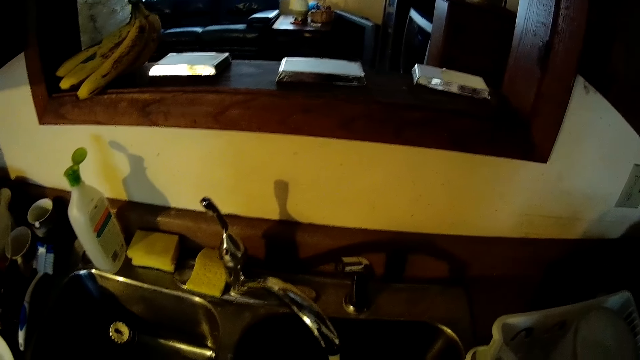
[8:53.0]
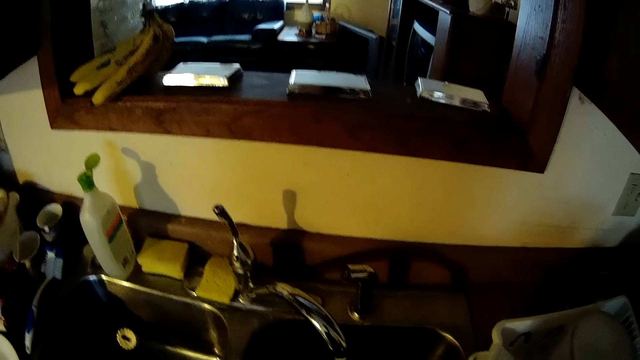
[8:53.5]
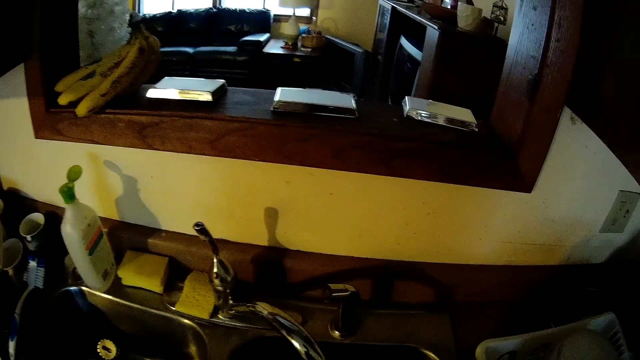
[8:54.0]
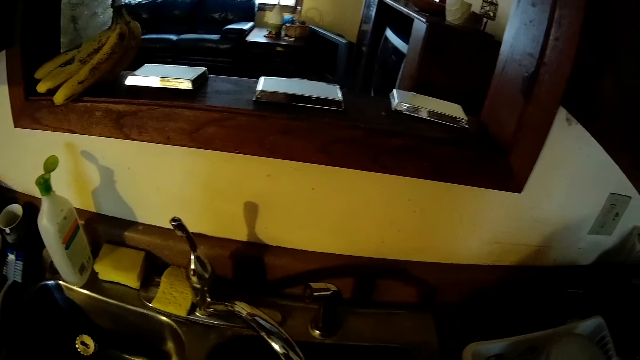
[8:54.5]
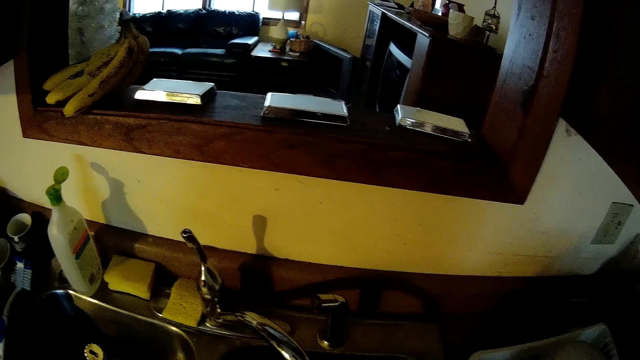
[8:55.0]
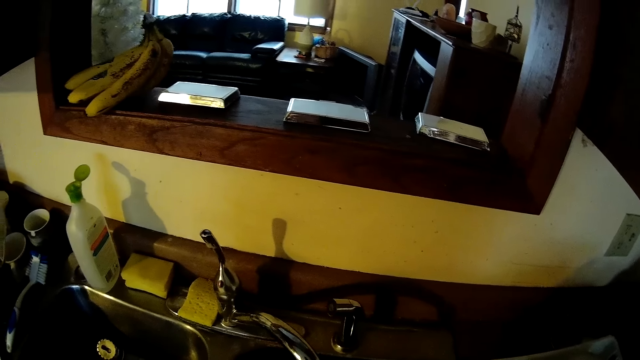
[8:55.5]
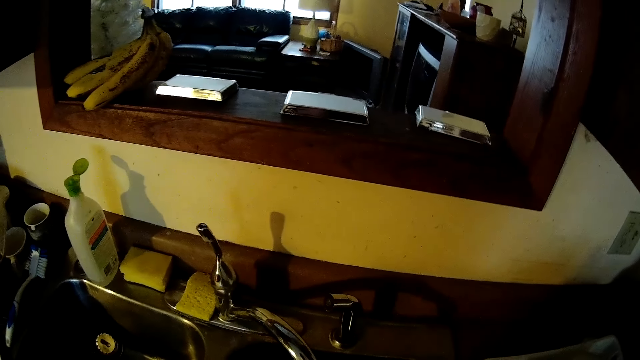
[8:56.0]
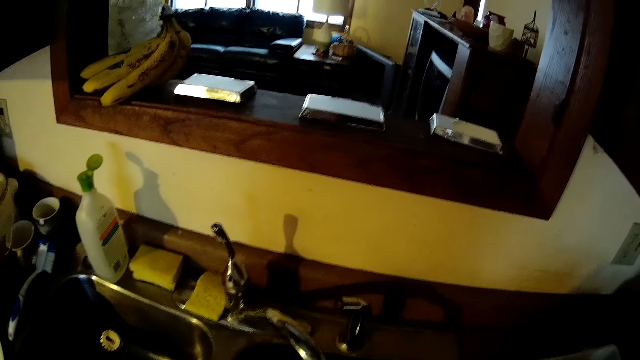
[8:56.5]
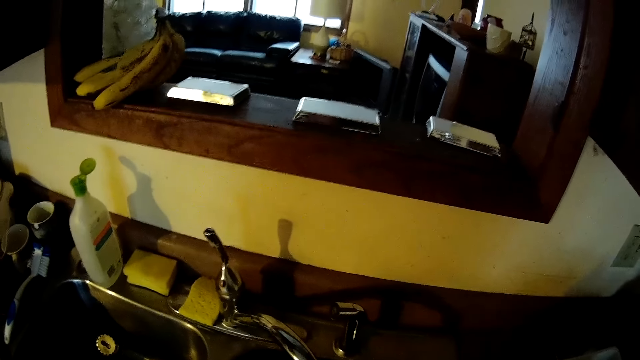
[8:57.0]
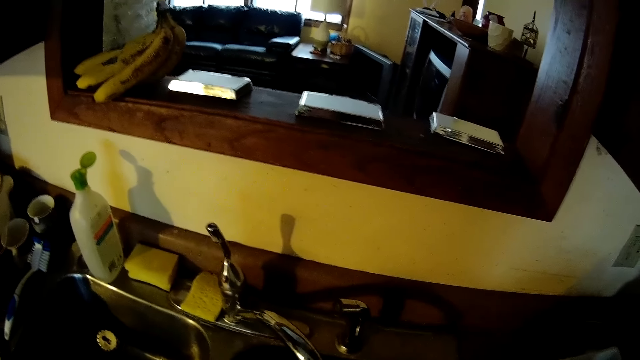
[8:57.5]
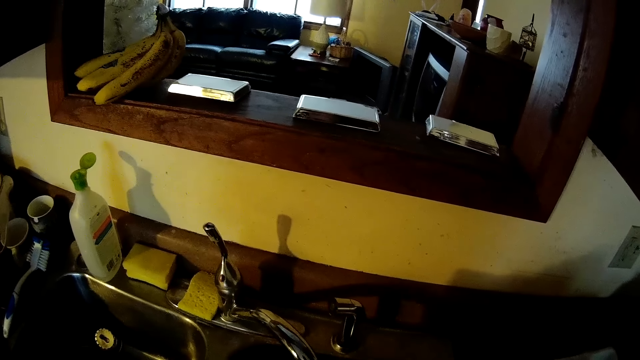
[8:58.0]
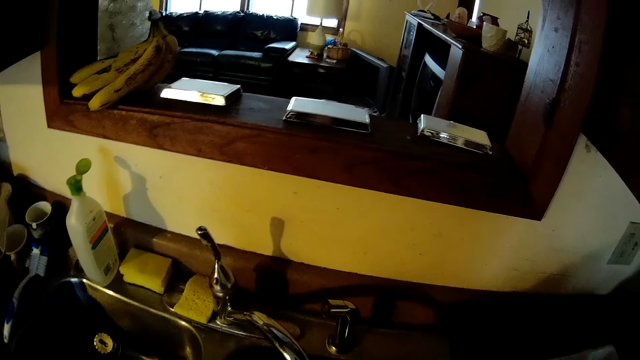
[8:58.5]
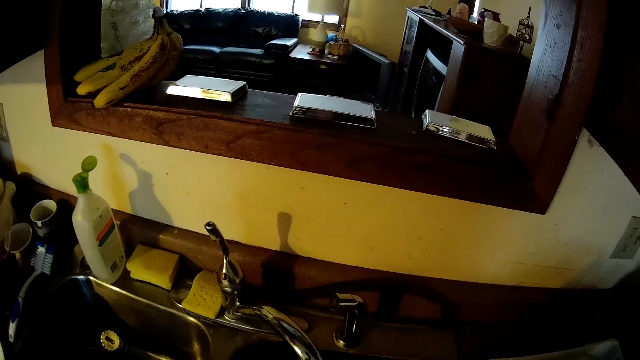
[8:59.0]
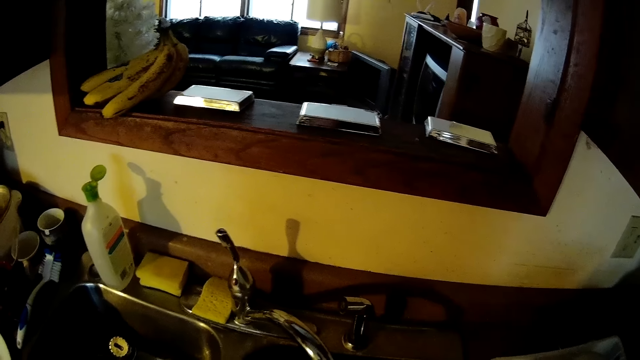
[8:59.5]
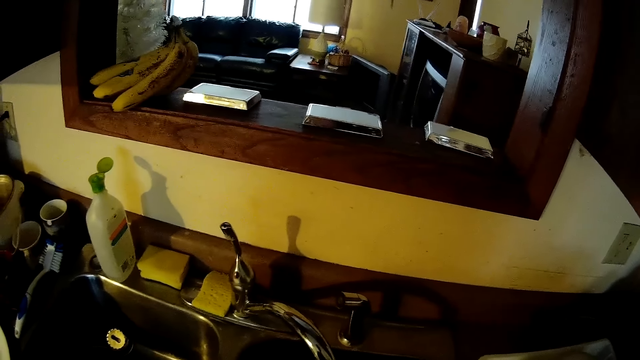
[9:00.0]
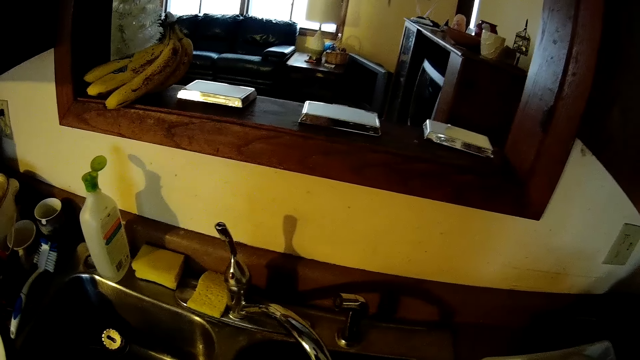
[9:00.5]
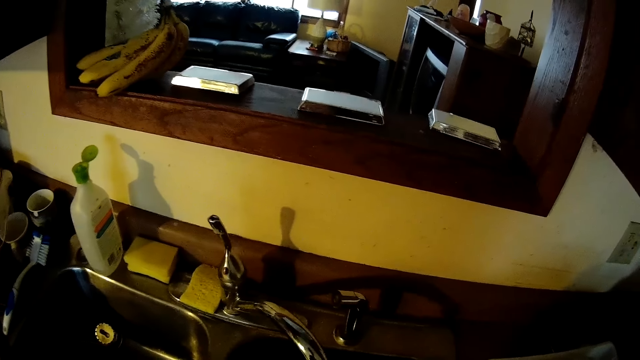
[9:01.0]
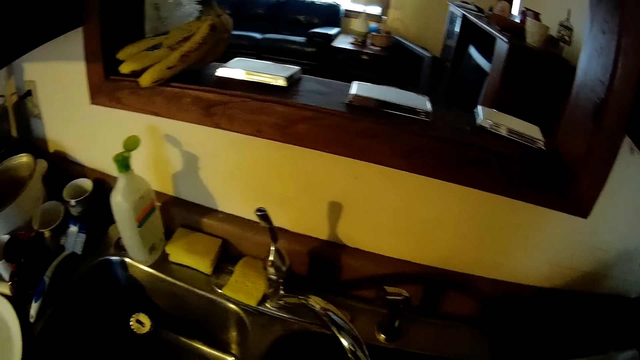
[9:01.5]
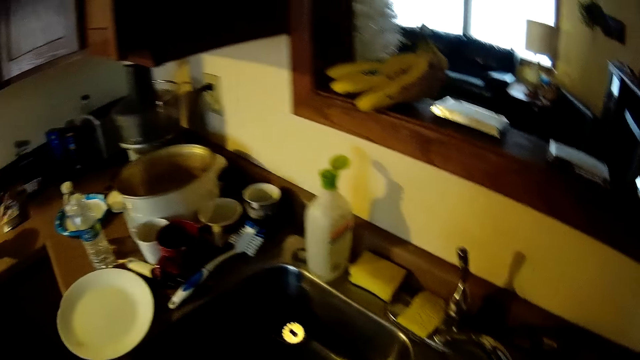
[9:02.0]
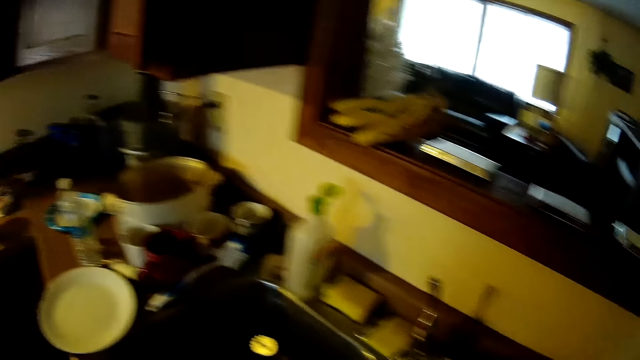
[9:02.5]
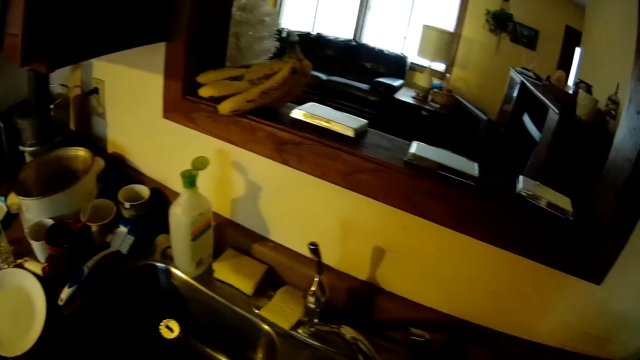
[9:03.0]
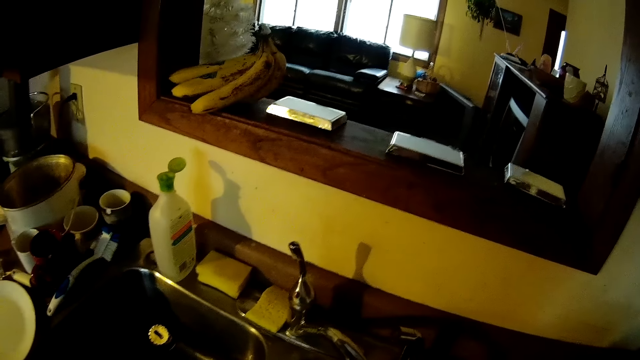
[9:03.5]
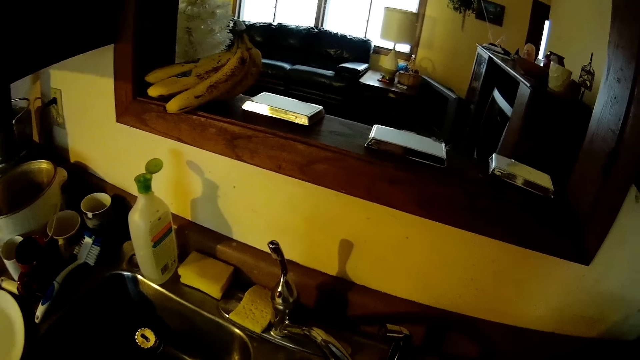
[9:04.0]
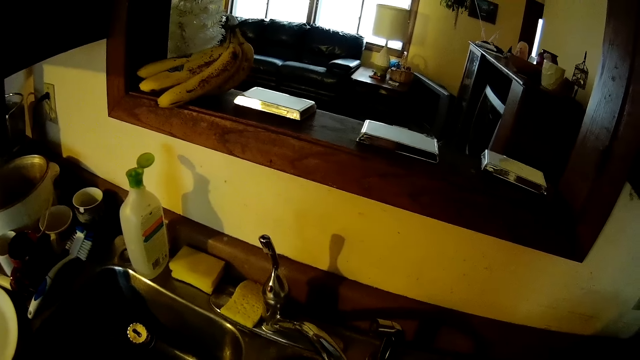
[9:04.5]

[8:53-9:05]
The camera wearer rinses another dish in the sink.

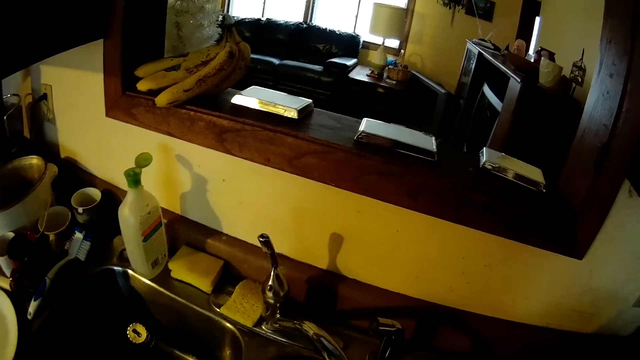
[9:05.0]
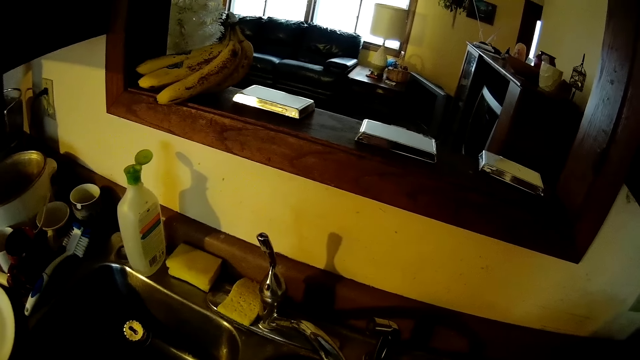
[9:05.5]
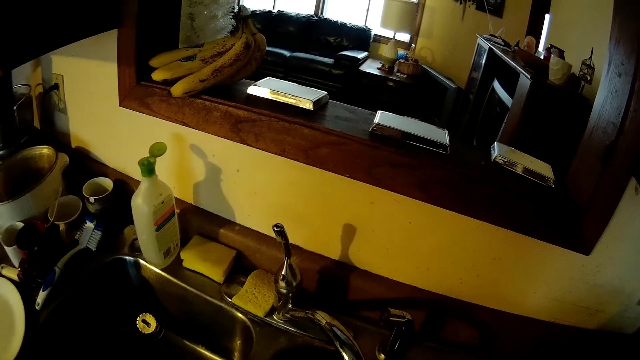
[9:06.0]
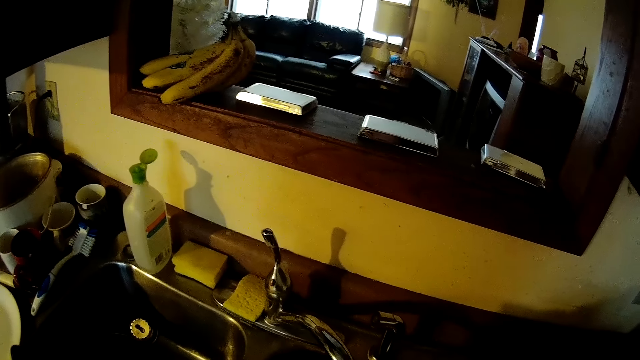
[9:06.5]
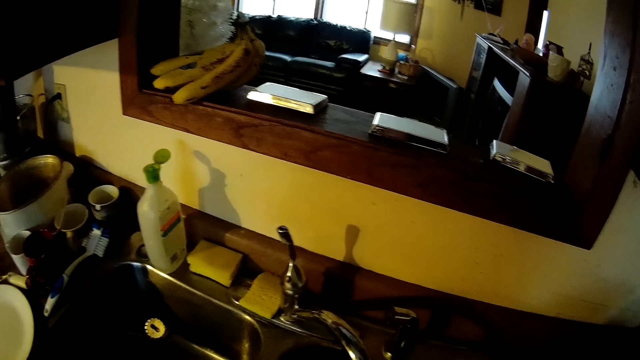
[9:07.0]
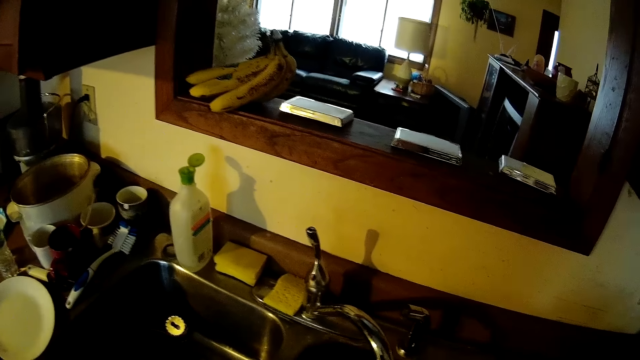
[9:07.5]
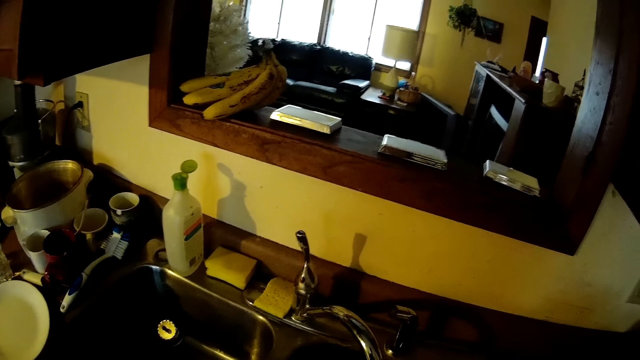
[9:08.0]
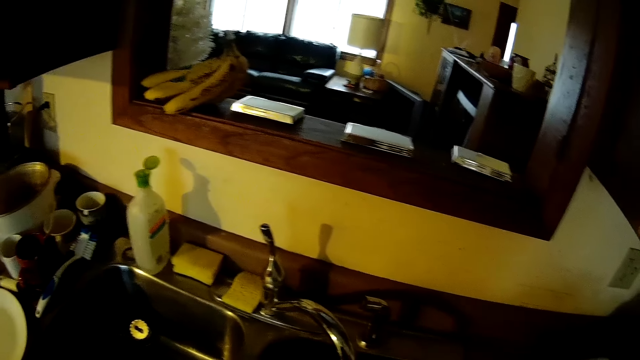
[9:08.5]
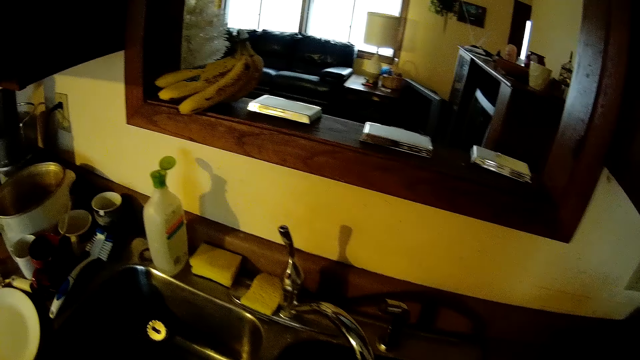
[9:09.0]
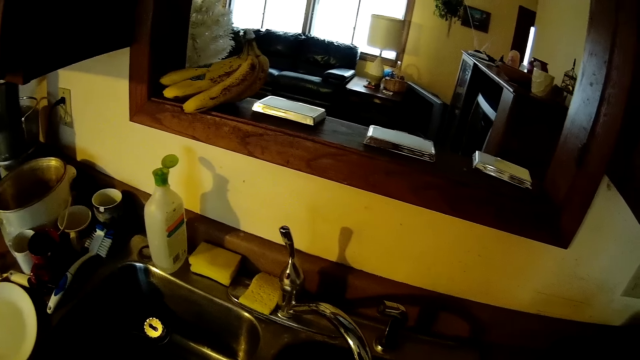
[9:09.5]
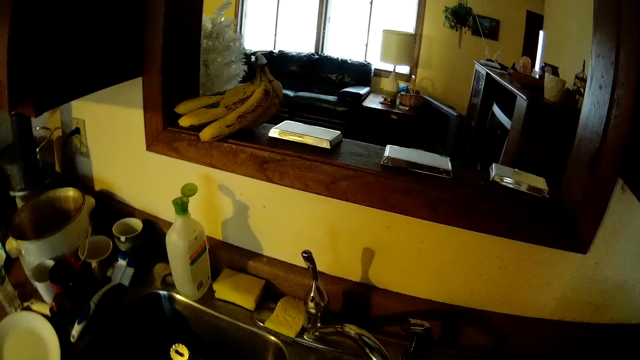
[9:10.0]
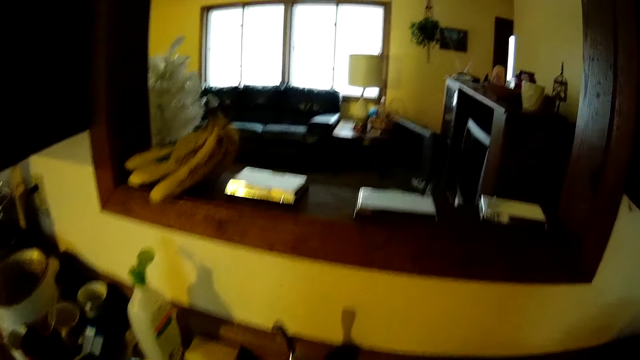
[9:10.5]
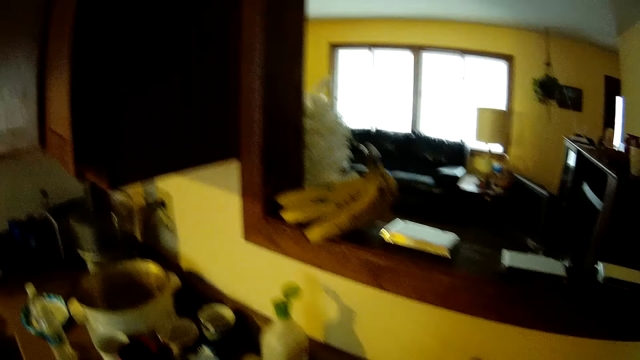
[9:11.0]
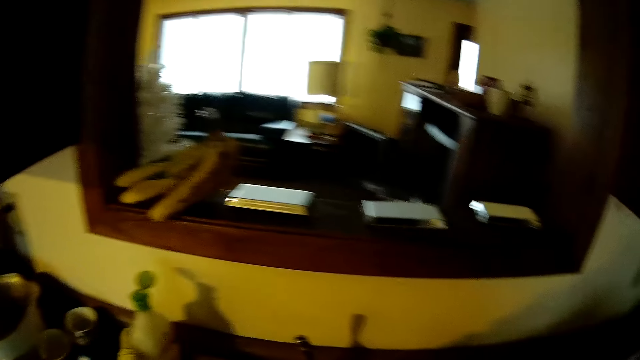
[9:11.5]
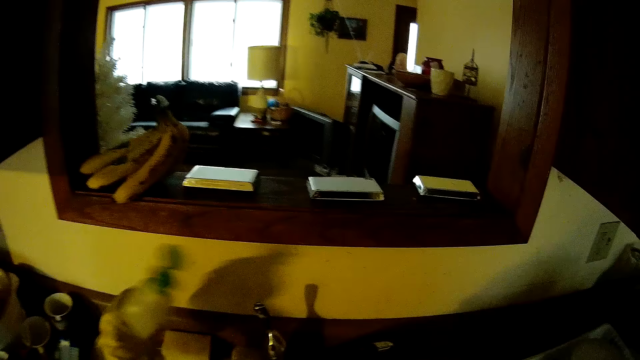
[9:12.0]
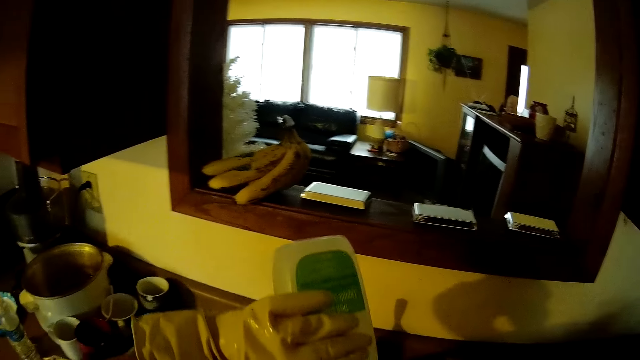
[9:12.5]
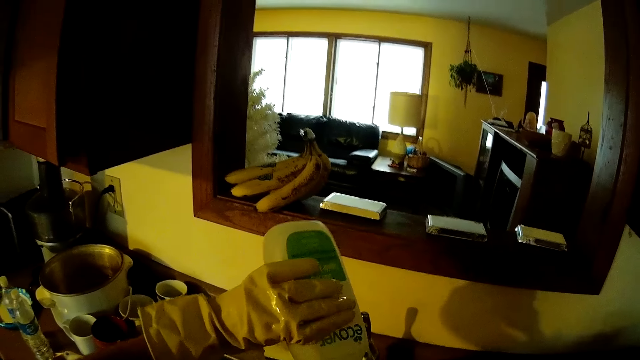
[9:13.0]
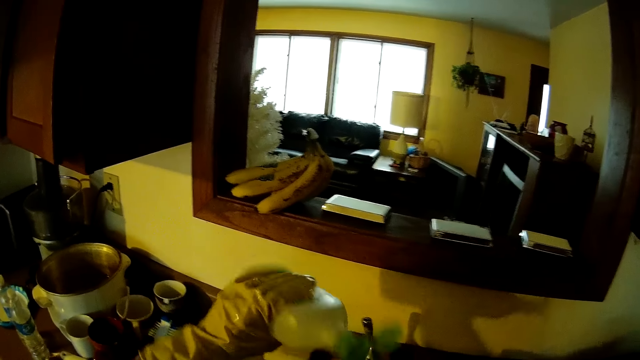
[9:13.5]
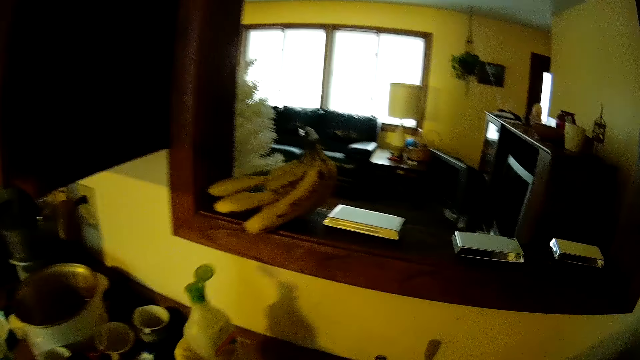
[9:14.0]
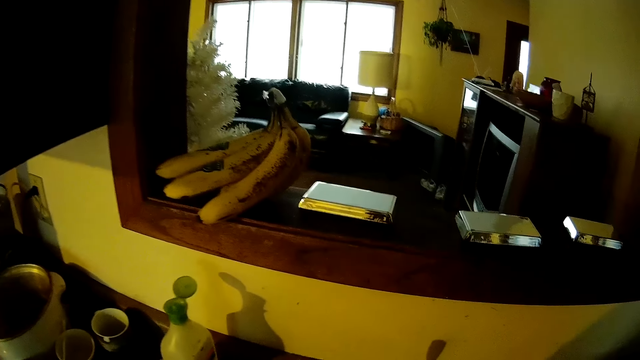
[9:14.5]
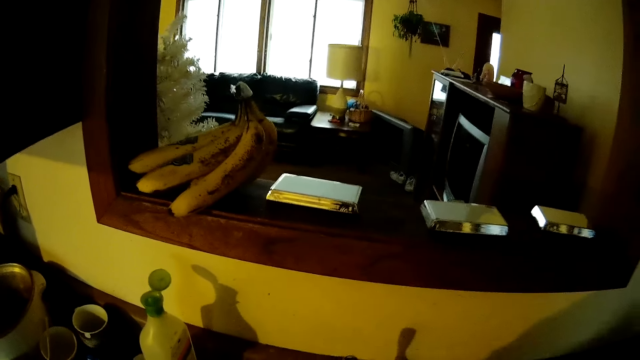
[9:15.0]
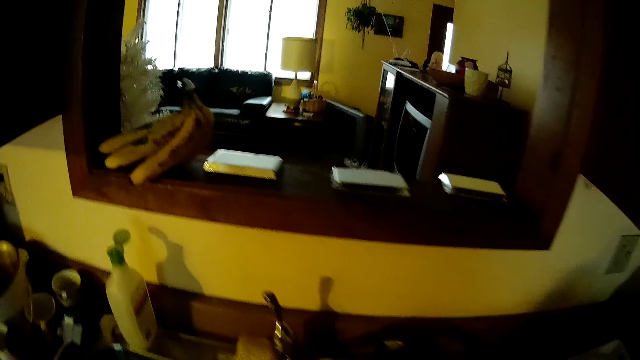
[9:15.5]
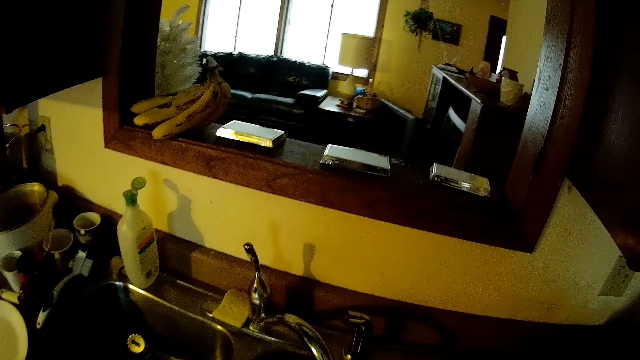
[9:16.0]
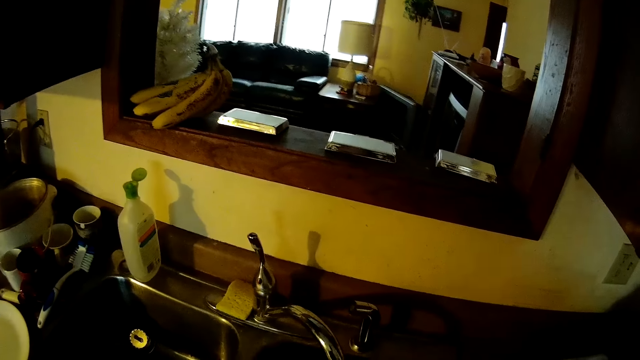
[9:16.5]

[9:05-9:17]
The camera wearer picks the bottle of soap from the sink with his left hand. He pours the soap in the other dish or on the sponge. He drops the bottle of soap on the sink. He returns the soap.
